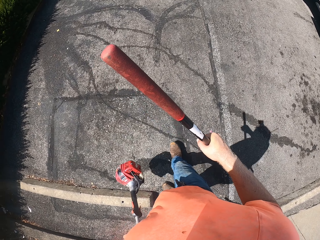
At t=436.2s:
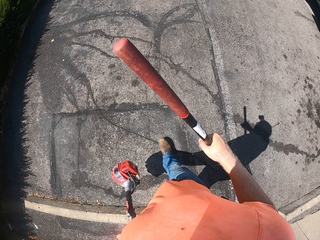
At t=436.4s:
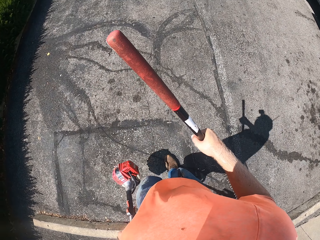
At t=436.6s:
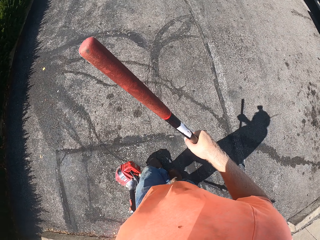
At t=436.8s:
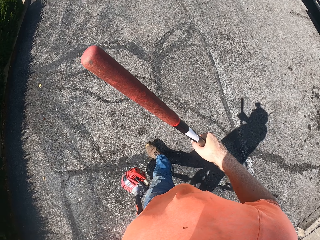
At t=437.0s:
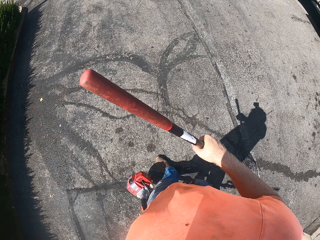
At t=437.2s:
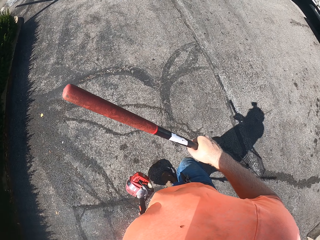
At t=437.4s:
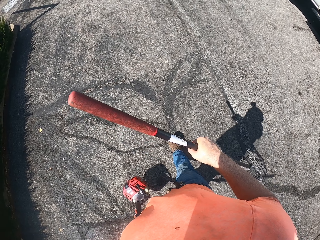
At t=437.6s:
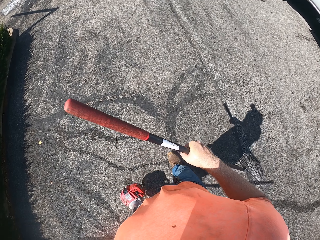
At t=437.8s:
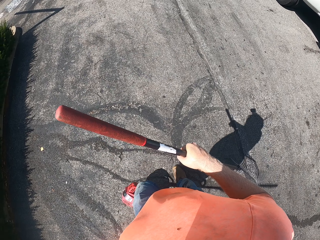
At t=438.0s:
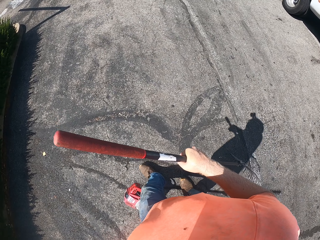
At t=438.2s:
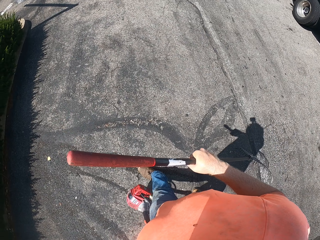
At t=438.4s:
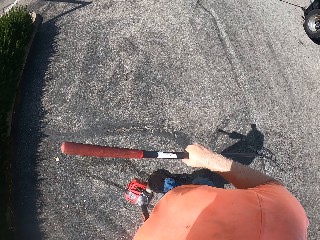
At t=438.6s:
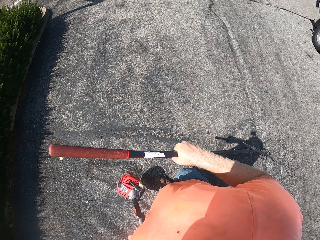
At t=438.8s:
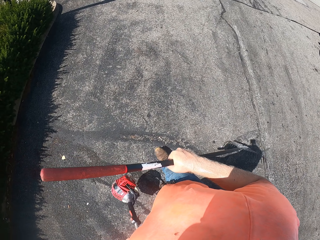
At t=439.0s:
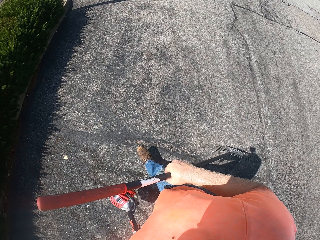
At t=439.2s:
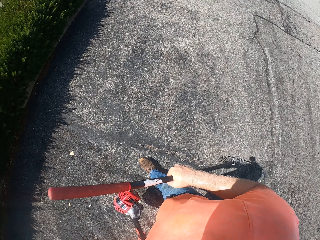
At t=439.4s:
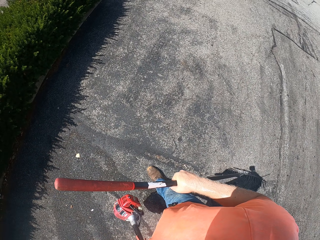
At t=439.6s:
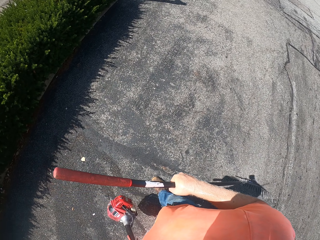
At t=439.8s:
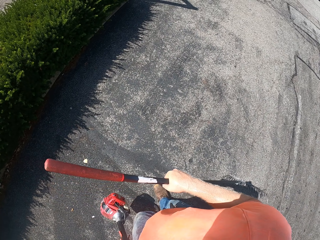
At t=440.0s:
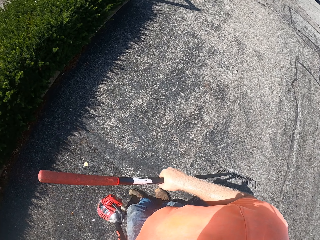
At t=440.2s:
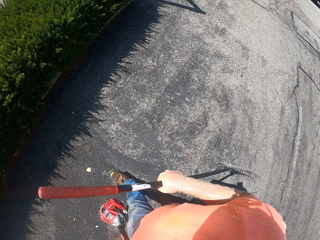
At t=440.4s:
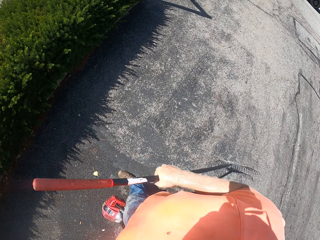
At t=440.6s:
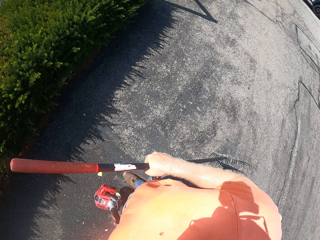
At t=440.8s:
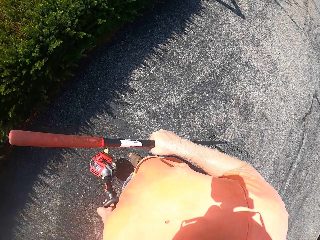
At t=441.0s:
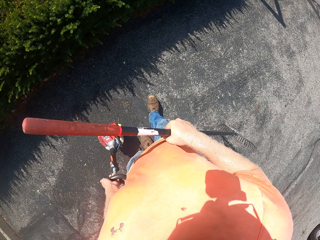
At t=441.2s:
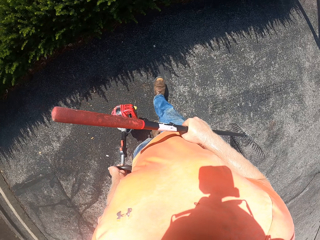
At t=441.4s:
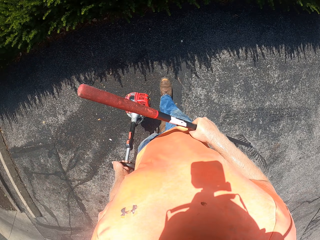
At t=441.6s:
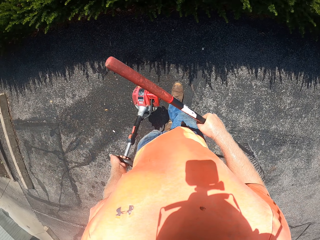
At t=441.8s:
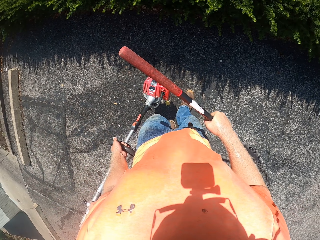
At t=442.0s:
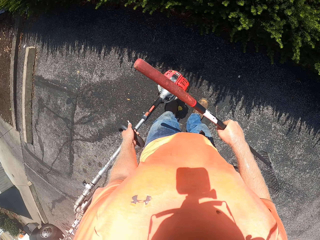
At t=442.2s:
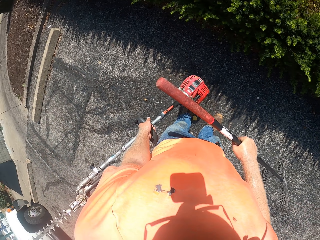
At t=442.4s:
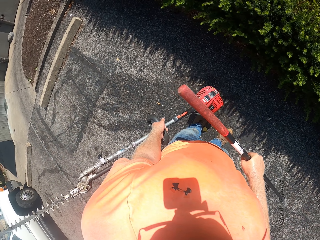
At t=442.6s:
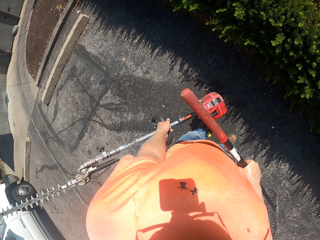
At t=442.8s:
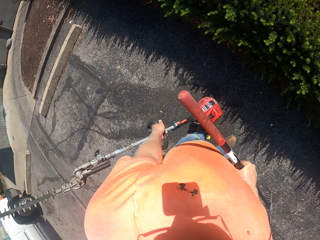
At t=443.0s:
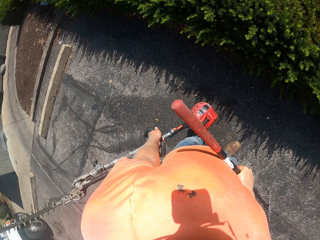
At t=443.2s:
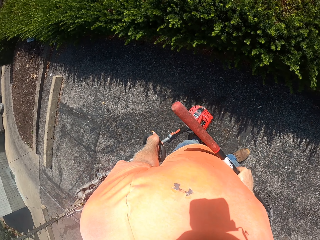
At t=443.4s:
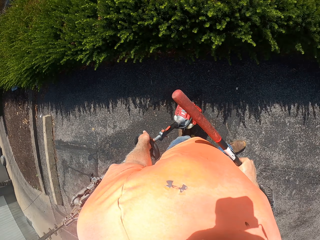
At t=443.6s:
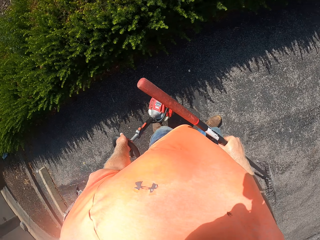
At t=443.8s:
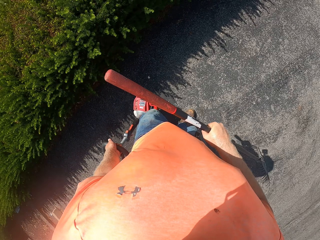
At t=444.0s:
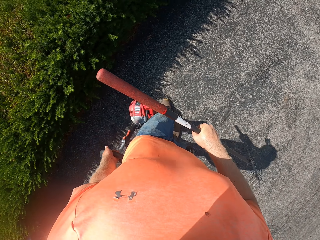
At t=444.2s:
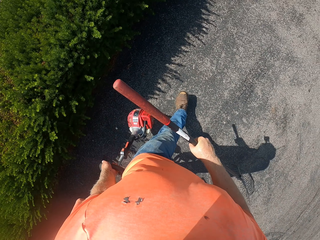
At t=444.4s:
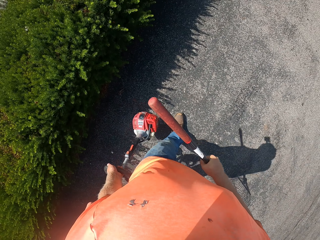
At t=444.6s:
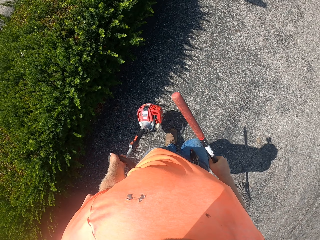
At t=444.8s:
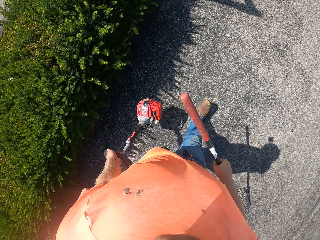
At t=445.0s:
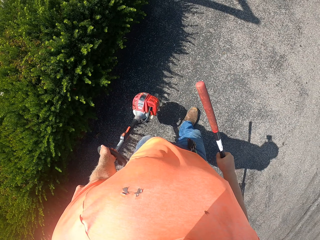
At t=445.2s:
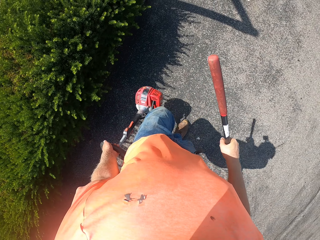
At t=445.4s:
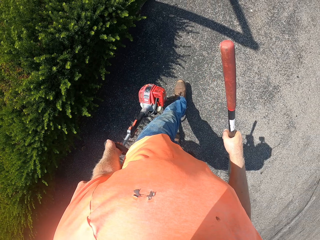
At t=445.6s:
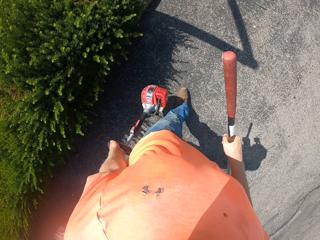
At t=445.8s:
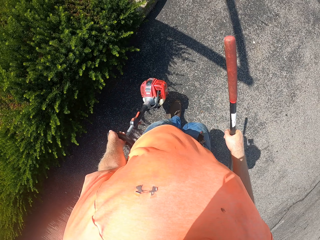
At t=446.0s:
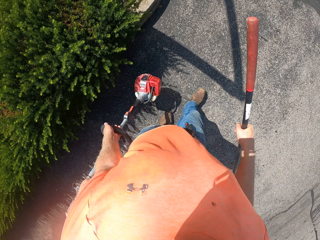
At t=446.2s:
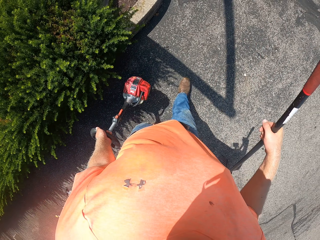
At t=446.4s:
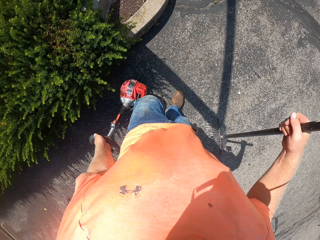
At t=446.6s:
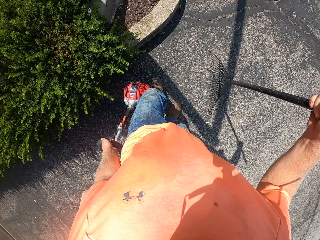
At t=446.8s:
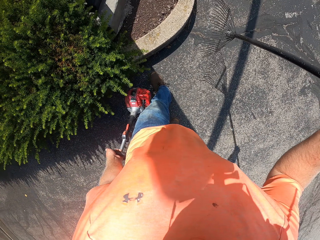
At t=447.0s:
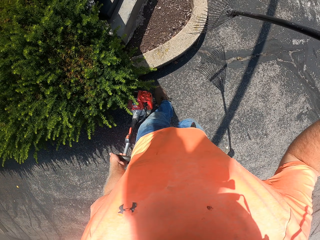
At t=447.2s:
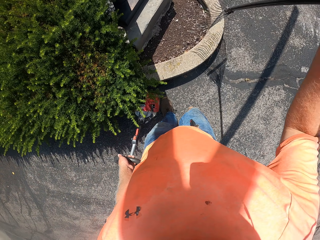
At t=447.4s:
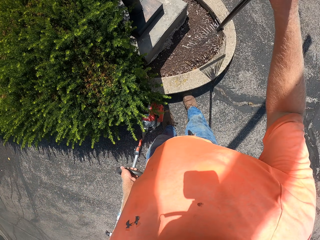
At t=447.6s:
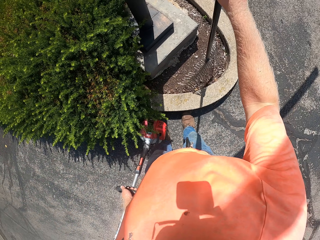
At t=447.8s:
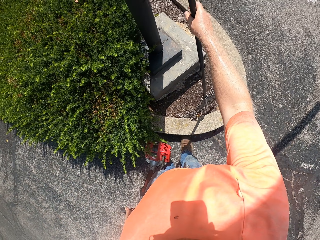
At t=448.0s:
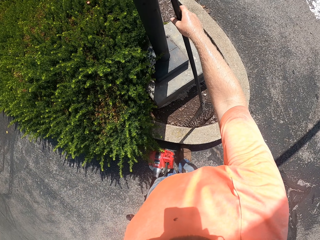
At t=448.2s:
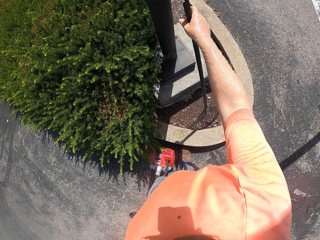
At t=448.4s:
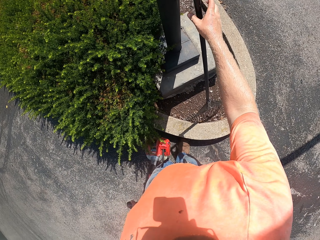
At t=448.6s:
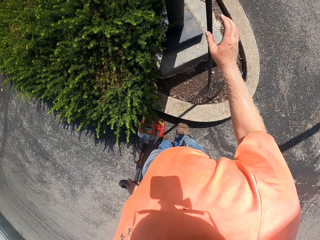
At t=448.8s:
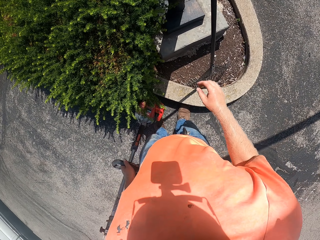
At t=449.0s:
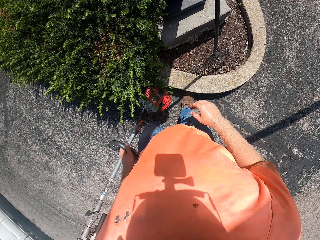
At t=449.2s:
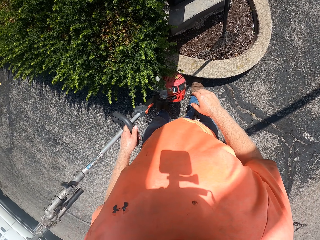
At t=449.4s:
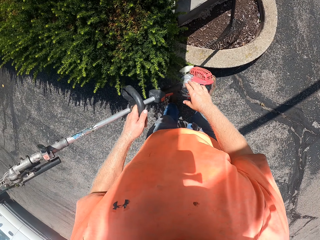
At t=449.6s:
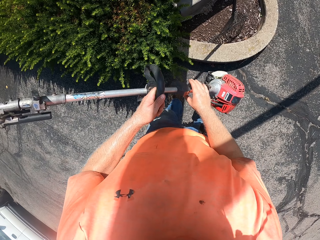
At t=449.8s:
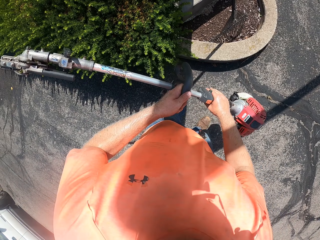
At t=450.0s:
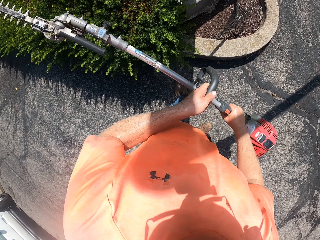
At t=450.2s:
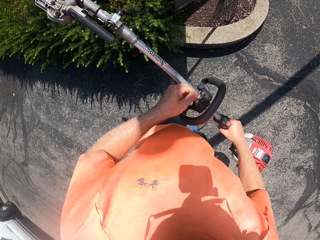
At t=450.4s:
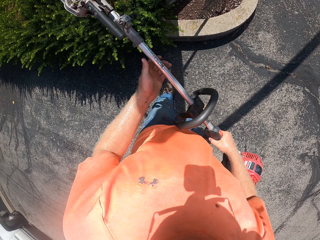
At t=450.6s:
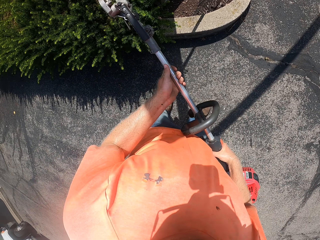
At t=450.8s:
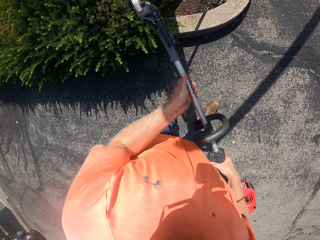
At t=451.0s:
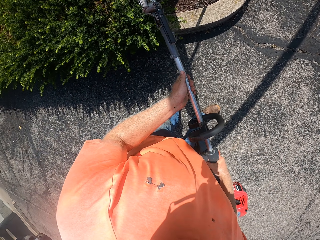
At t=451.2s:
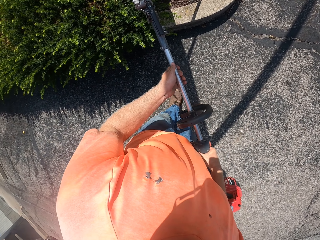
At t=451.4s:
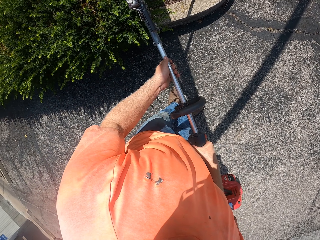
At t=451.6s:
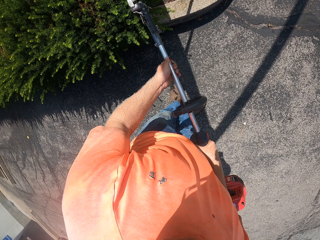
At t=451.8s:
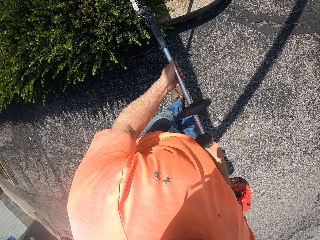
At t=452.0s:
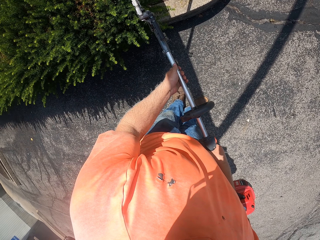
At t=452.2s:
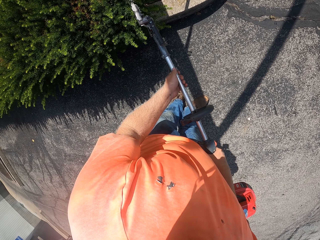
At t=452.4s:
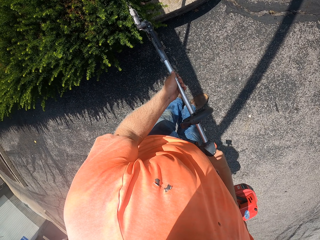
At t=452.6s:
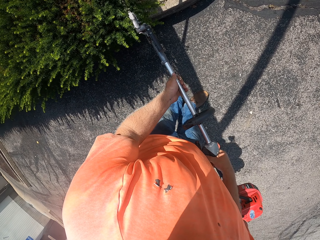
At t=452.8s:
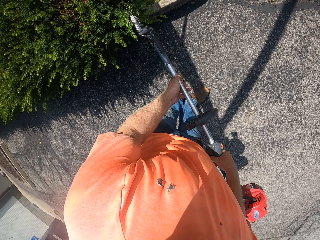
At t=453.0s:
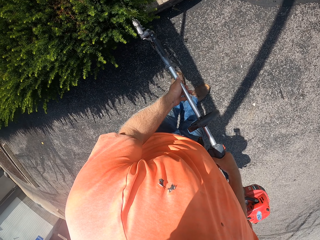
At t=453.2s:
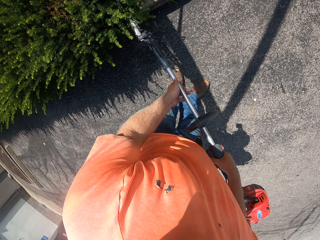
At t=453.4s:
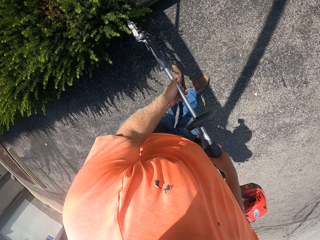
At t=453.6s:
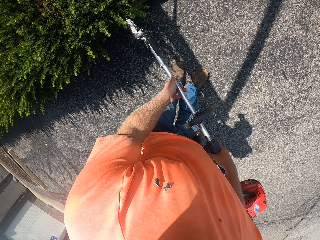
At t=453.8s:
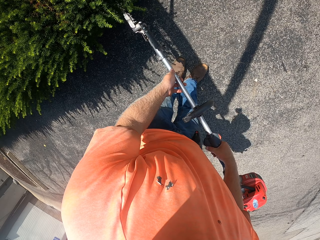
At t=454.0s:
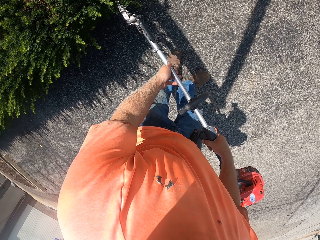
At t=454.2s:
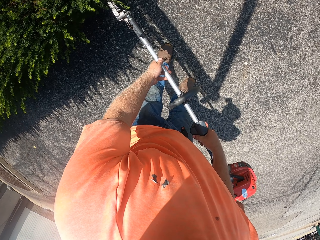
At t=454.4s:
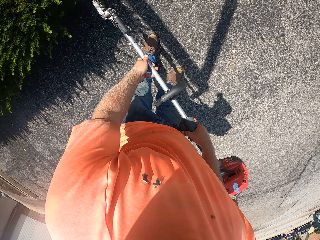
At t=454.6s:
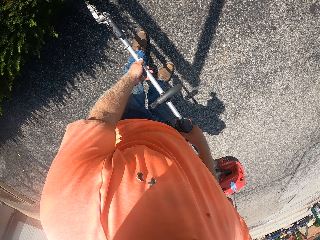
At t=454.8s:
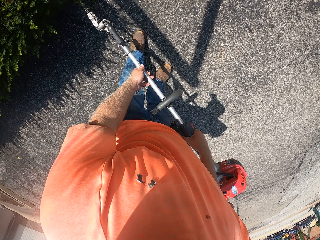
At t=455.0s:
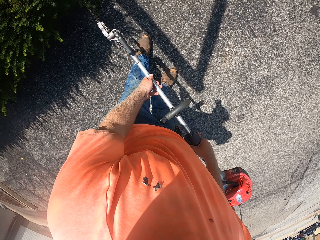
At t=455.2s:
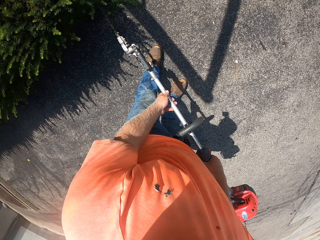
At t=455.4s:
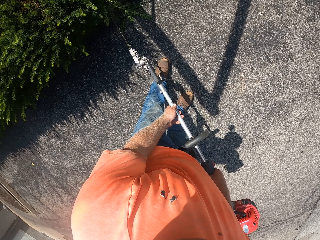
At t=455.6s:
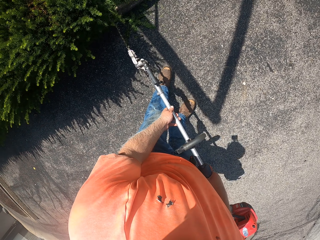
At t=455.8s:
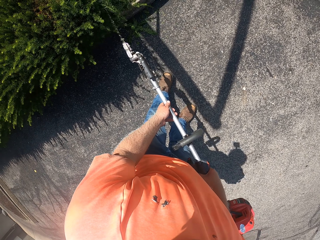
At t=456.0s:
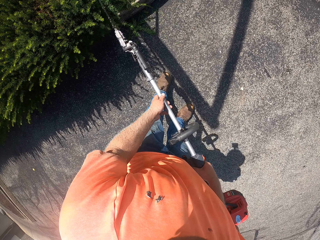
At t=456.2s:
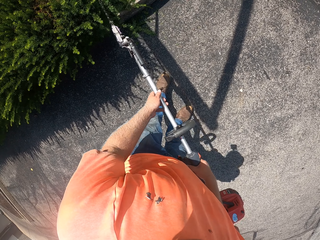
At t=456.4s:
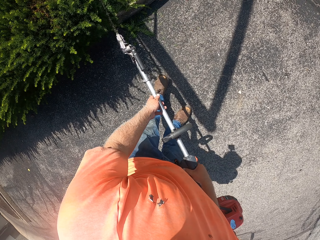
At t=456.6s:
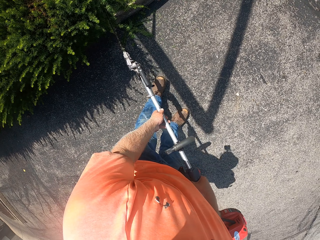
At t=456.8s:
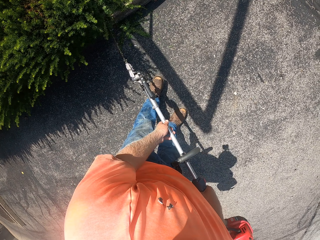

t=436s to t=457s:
The camera wearer walks beside a fence. He rests the sweep rake on a pole with his right hand. He holds the hedge trimmer in both hands. He trims a hedge with the hedge trimmer in both hands.
